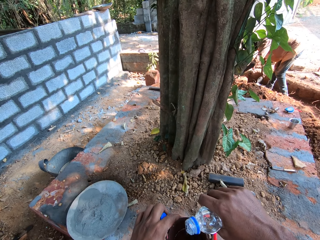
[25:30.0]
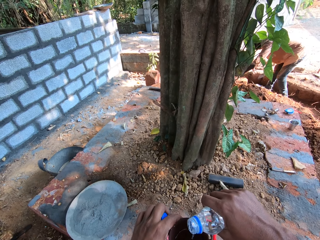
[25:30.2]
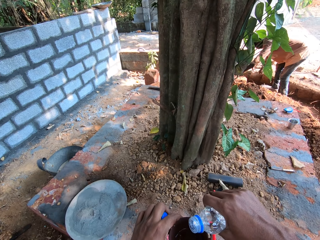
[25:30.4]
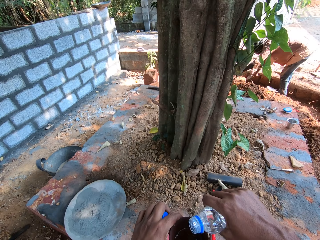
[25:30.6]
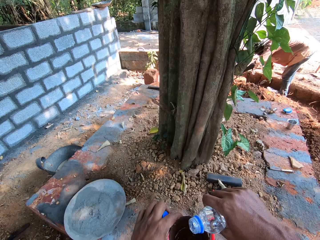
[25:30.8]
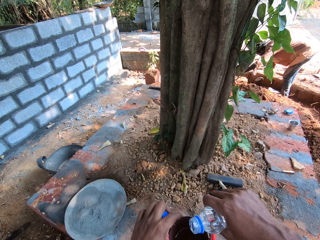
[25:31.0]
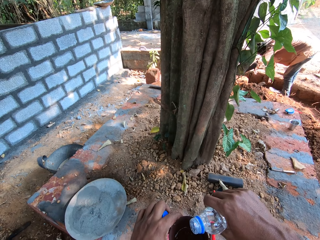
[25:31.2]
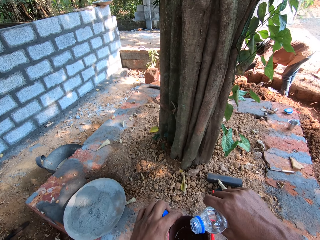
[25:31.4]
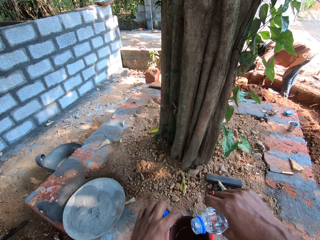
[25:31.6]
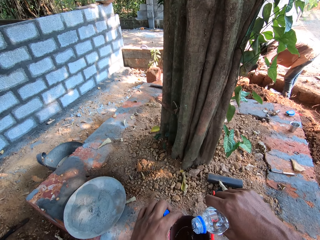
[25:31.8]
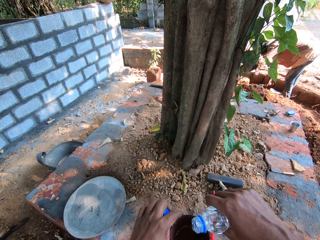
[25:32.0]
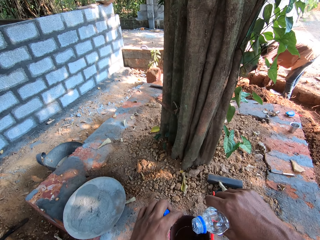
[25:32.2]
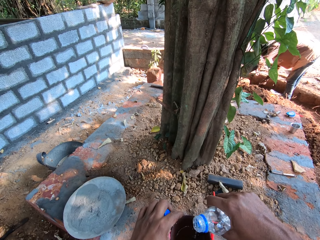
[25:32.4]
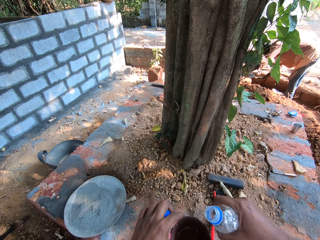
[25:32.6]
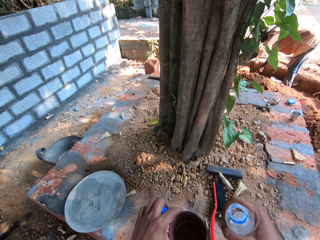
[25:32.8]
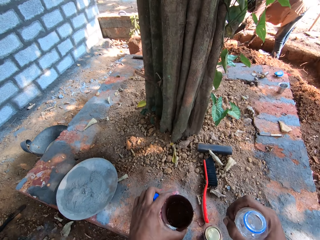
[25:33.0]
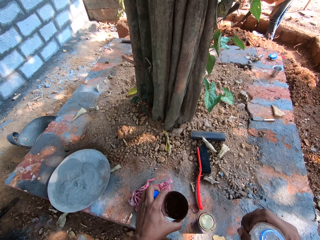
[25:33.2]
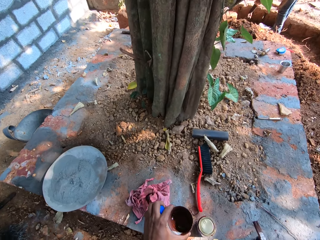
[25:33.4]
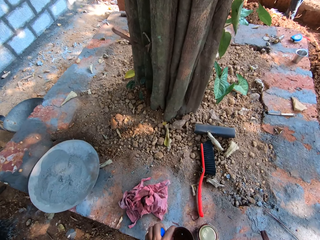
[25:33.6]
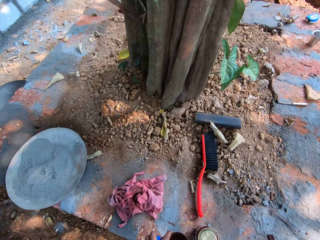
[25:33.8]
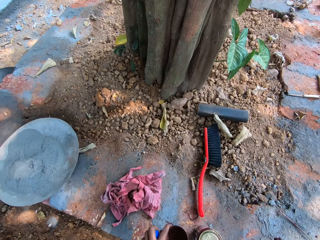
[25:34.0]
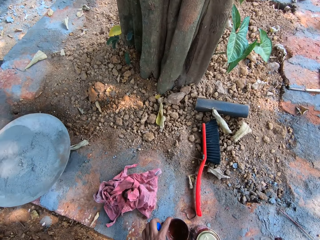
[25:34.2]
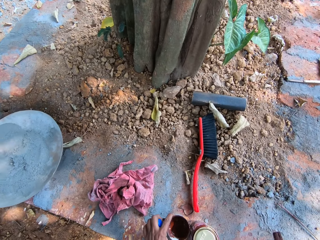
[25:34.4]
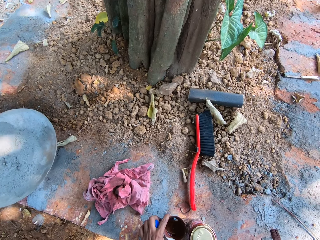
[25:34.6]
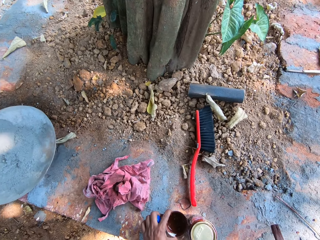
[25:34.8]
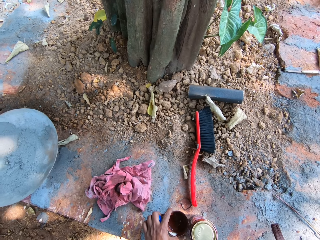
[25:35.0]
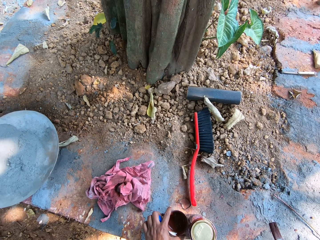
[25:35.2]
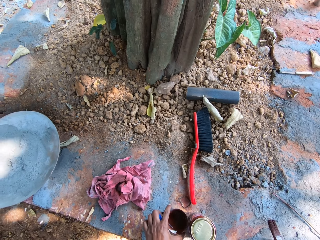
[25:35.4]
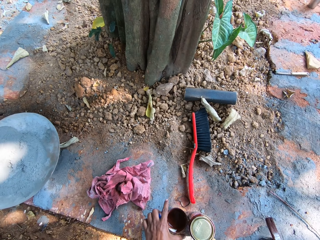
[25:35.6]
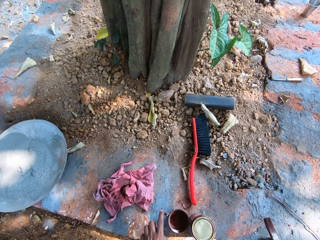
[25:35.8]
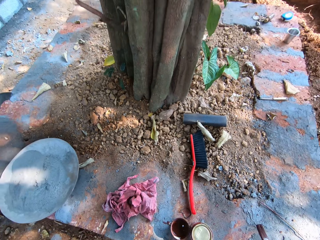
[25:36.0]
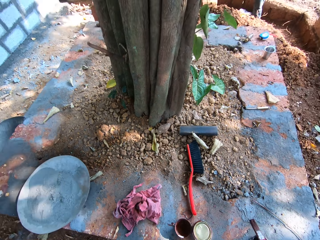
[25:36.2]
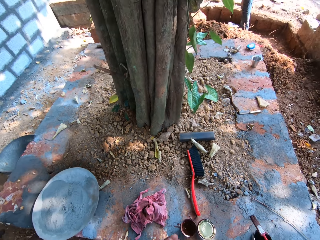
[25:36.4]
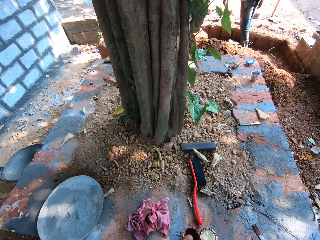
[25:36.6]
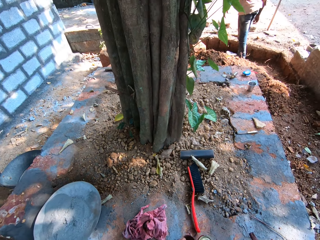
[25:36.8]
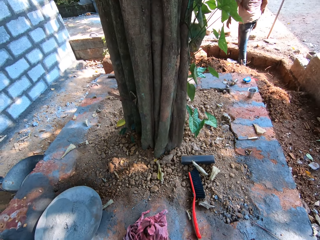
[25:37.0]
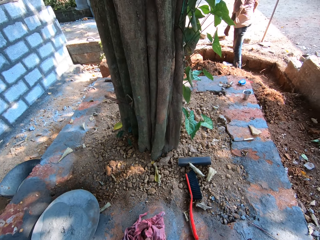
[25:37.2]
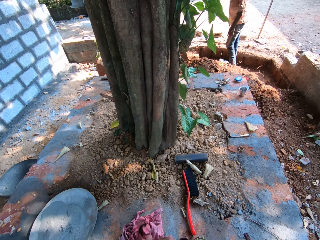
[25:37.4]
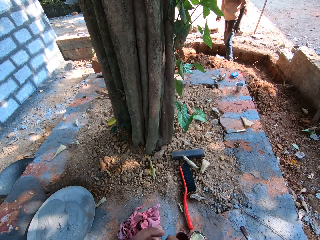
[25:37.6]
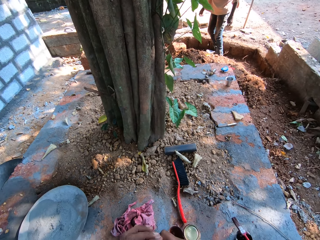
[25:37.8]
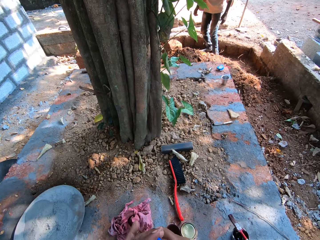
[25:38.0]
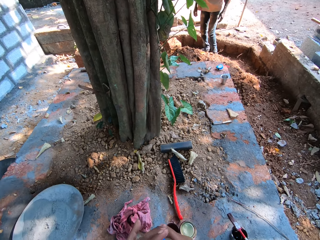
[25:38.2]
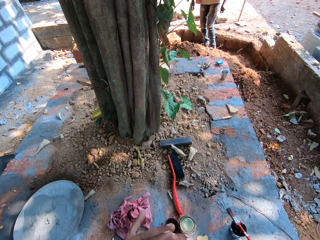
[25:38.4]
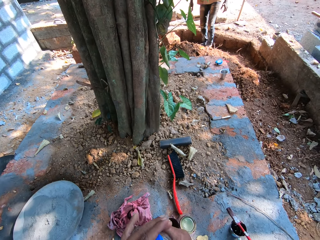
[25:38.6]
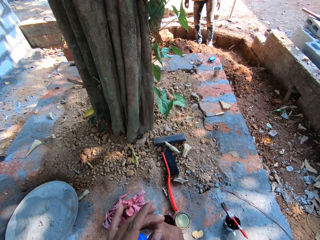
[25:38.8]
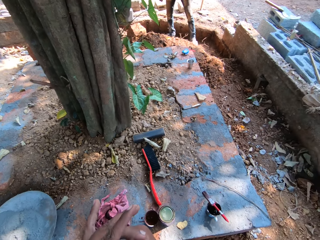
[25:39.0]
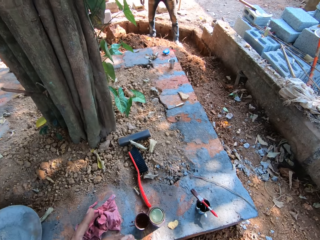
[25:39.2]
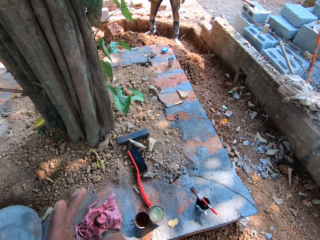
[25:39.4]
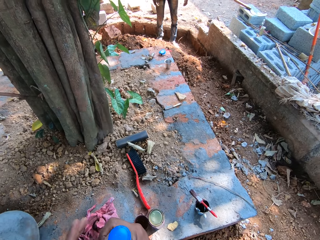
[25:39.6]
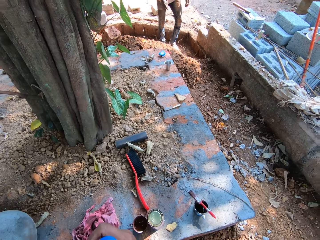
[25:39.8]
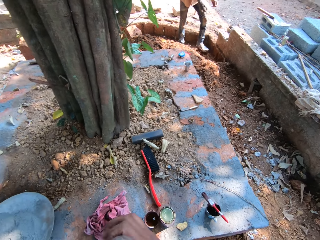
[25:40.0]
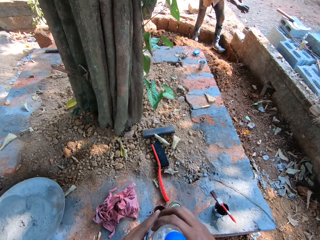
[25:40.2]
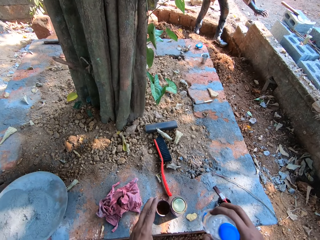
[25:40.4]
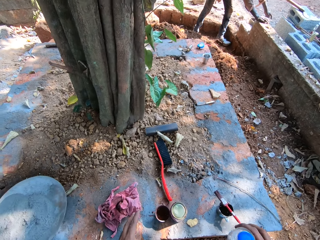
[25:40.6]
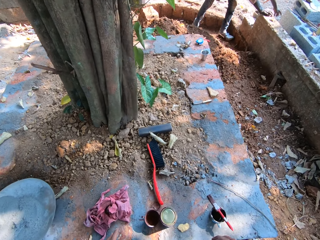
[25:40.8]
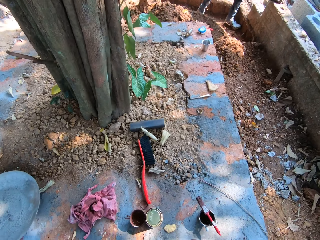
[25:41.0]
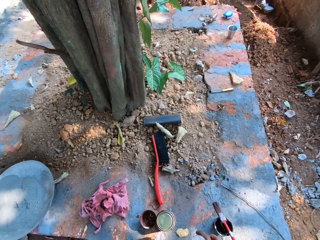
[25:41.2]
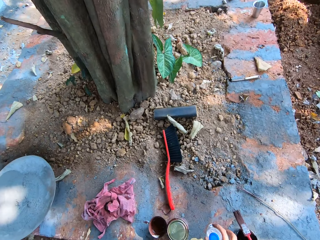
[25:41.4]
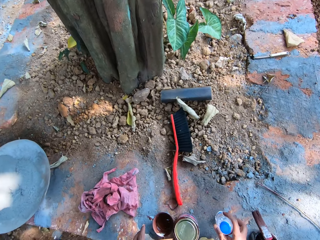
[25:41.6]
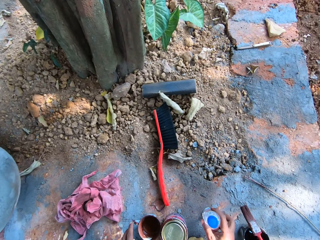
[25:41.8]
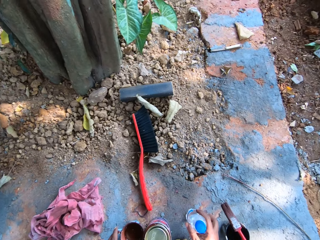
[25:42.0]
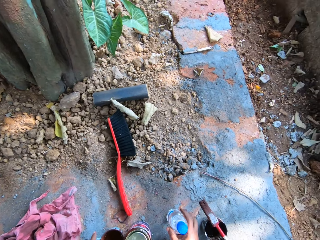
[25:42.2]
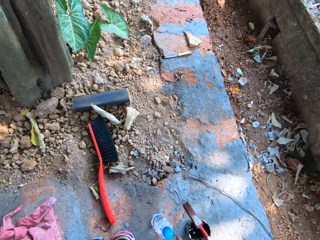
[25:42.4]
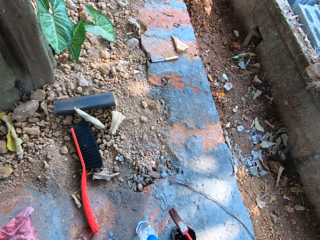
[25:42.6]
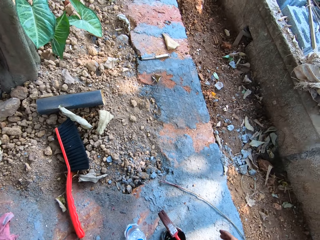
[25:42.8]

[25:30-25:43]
The camera wearer places the cup of paint in his left hand on the floor. He closes the bottle of water in his right hand with the cap in his left hand. He looks around. He places the bottle of water in his right hand on the floor.

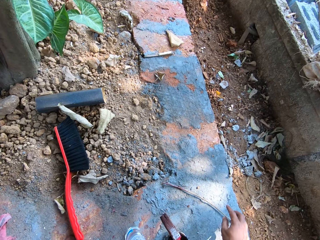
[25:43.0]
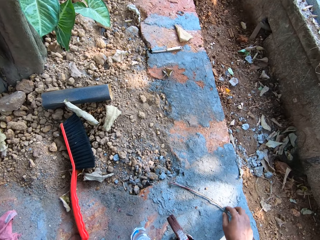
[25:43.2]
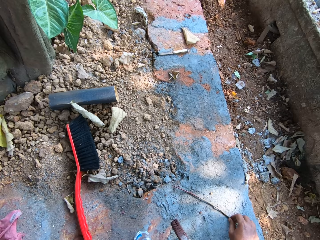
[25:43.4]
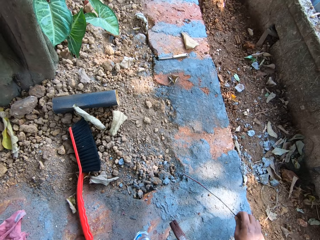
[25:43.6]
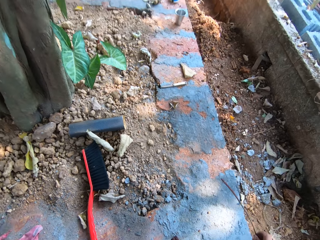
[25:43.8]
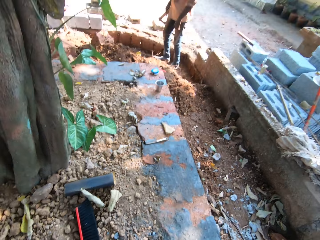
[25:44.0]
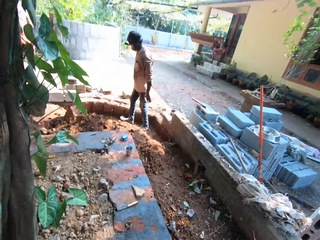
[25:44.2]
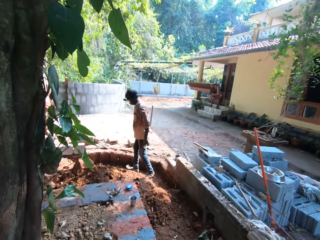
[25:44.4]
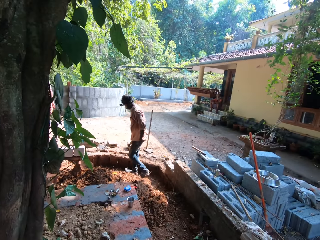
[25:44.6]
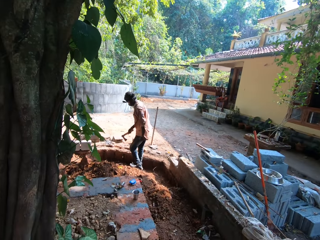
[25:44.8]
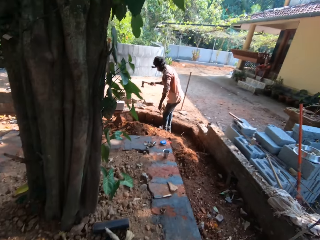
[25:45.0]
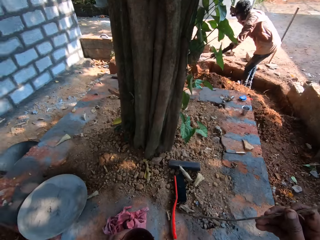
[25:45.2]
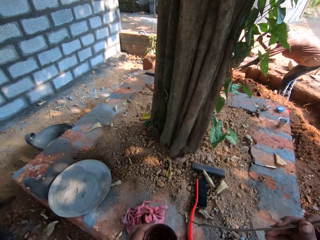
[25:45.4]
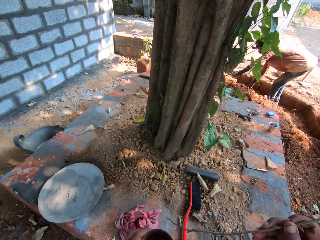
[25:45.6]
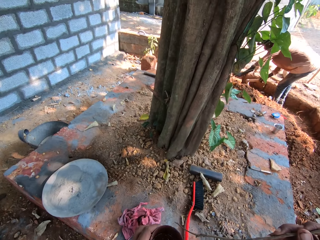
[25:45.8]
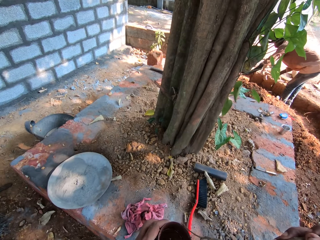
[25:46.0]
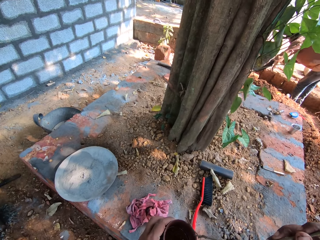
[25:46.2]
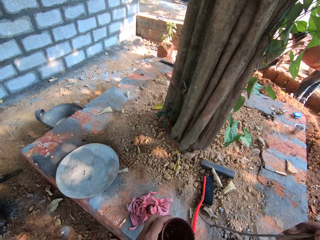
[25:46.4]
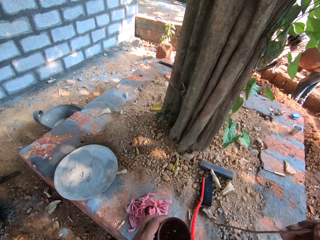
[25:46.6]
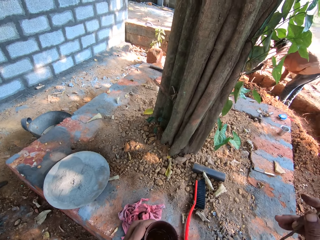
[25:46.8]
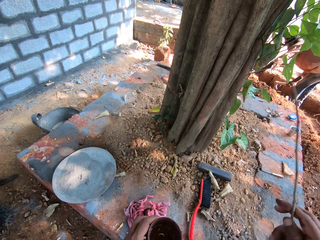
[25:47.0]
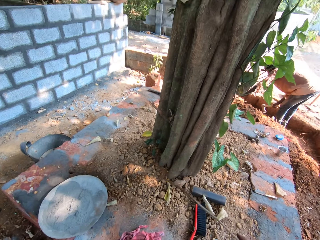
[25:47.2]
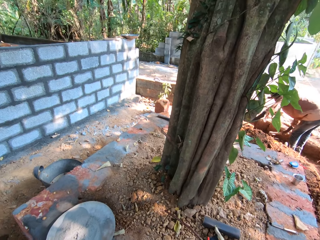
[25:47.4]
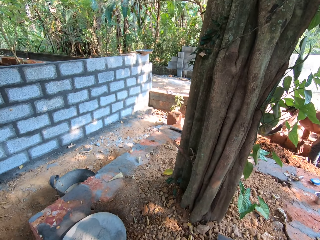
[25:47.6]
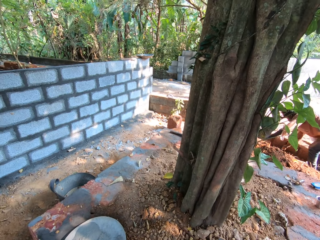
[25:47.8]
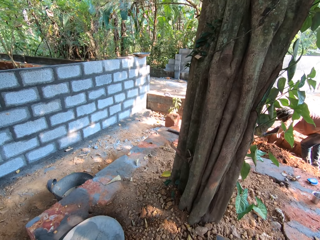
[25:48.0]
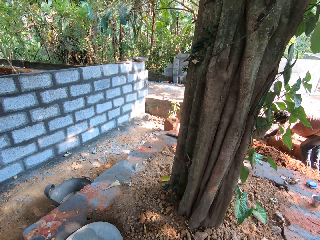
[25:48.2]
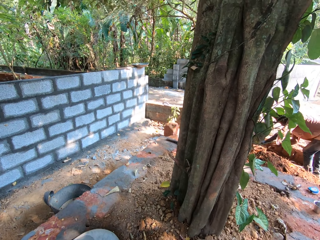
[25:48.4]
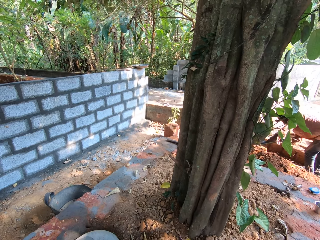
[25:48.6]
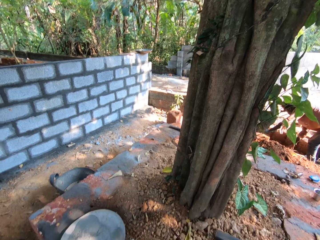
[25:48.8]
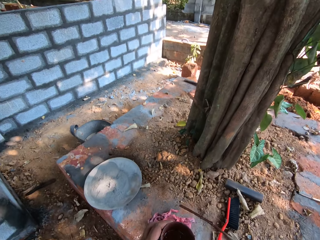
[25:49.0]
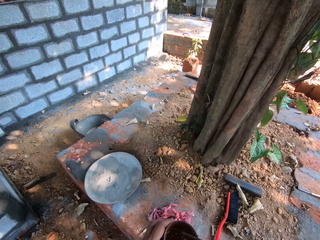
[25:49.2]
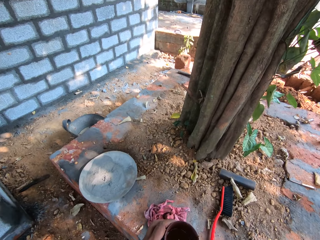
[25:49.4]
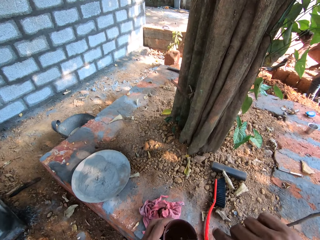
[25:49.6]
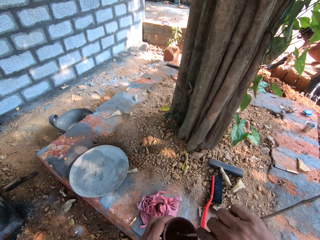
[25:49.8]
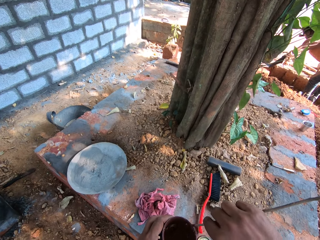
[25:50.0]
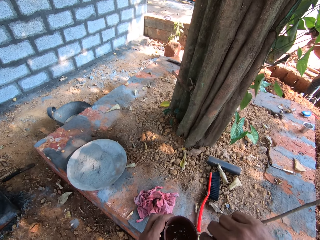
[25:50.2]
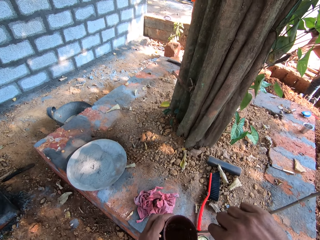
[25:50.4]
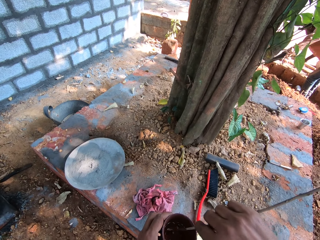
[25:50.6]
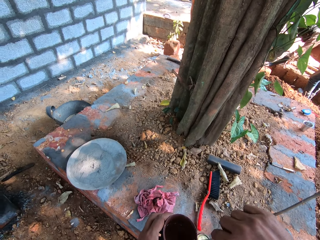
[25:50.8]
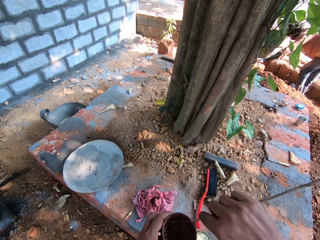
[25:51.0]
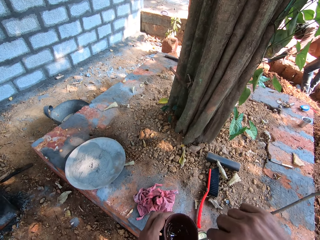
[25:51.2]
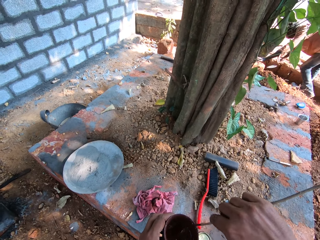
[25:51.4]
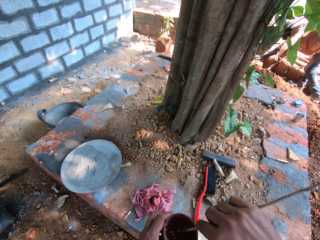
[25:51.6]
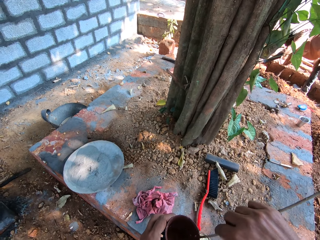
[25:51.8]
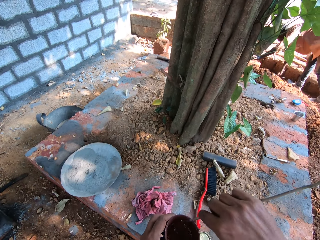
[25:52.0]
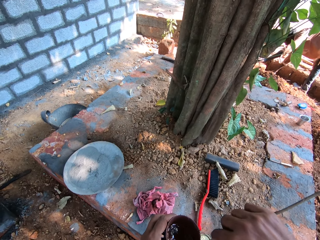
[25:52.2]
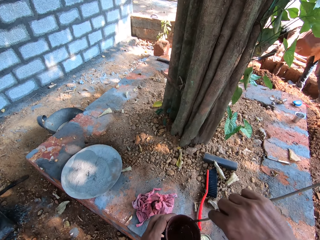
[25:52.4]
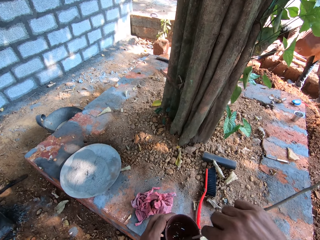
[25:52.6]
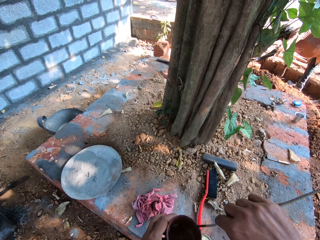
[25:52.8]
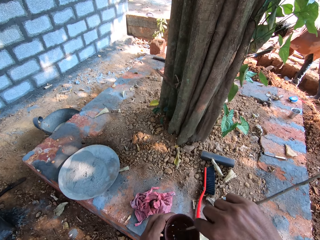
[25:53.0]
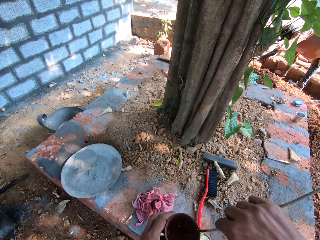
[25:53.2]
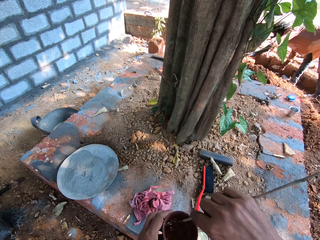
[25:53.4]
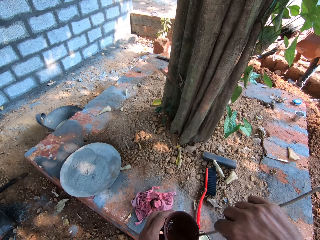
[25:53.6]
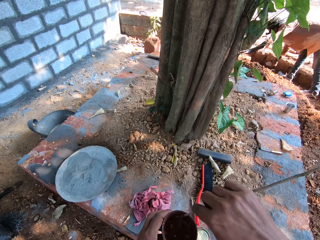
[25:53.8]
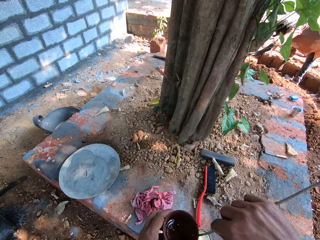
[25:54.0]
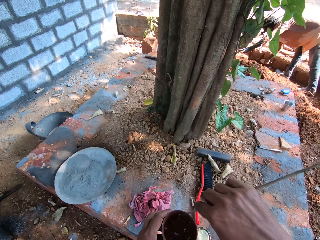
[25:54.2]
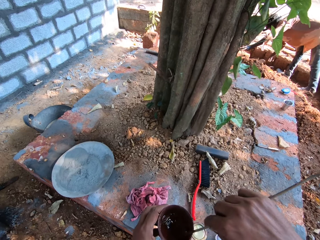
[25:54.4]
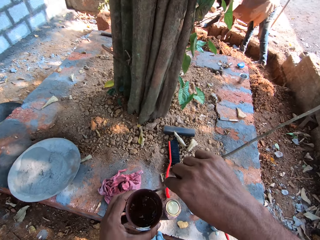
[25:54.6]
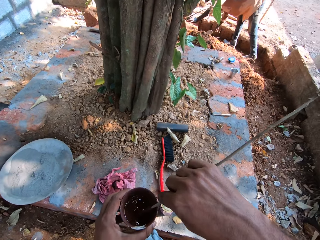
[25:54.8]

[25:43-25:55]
The camera wearer picks the twig from the floor with his right hand. The man digs the ground with an axe in his right hand. The camera wearer stirs the paint in the cup of paint in his left hand with the twig in his right hand. The man drops the axe in his right hand on the floor. He picks the brick trowel from the floor with his right hand and scrapes the floor with the brick trowel in his right hand.
